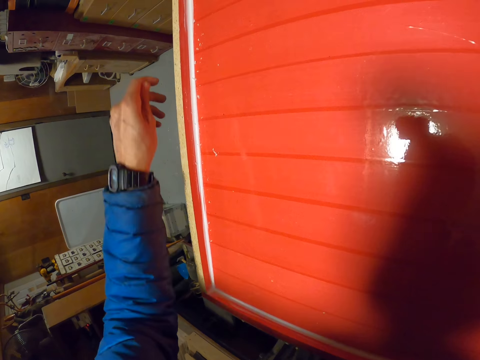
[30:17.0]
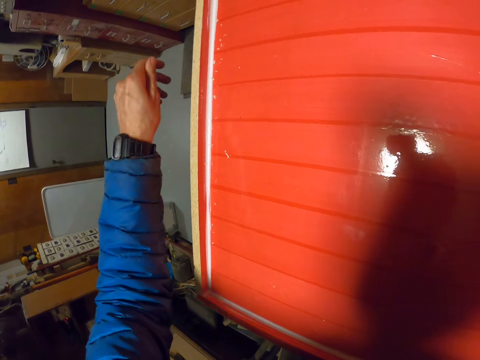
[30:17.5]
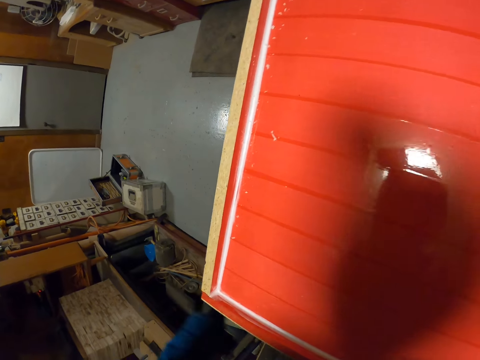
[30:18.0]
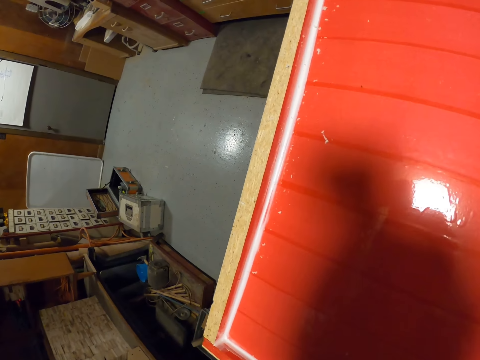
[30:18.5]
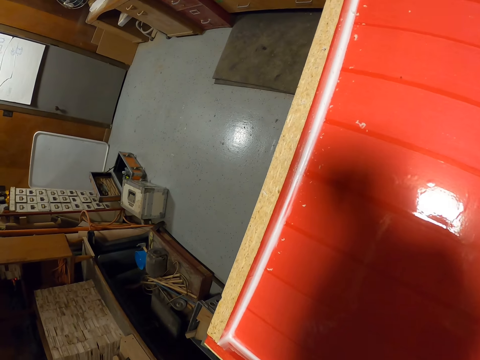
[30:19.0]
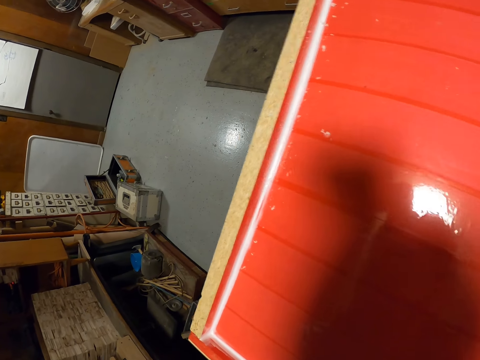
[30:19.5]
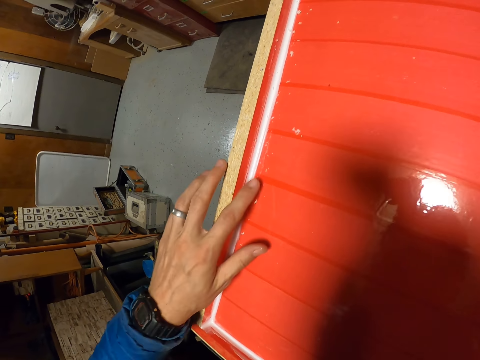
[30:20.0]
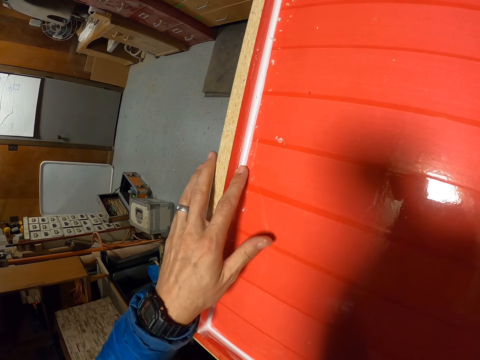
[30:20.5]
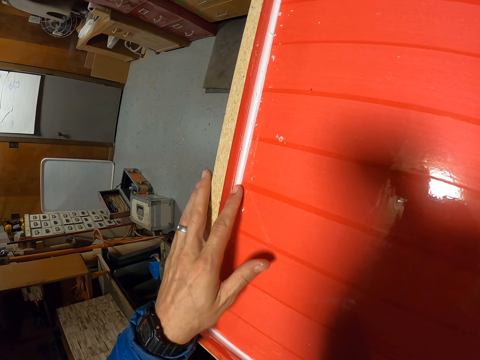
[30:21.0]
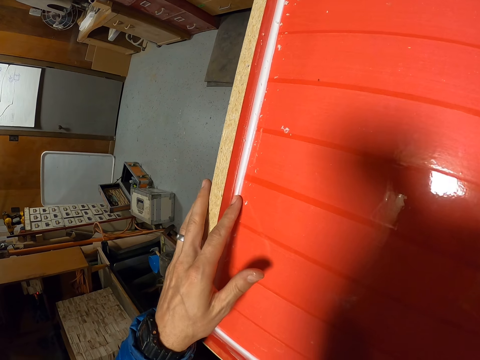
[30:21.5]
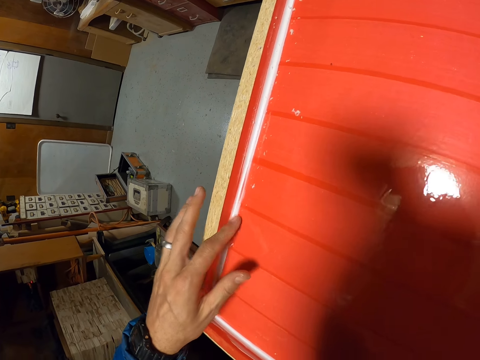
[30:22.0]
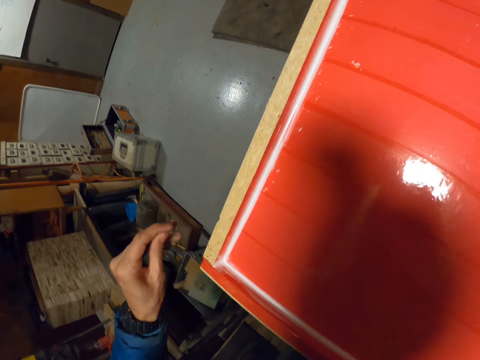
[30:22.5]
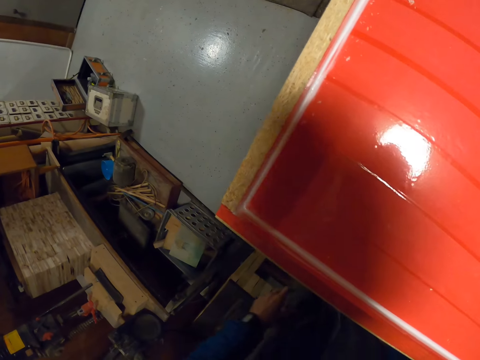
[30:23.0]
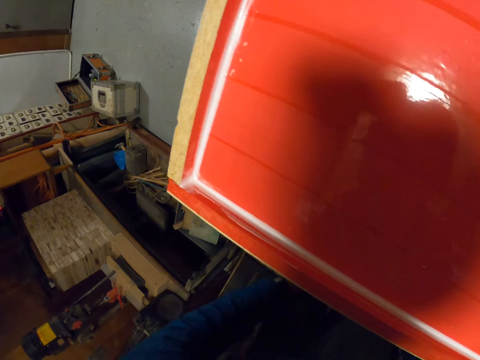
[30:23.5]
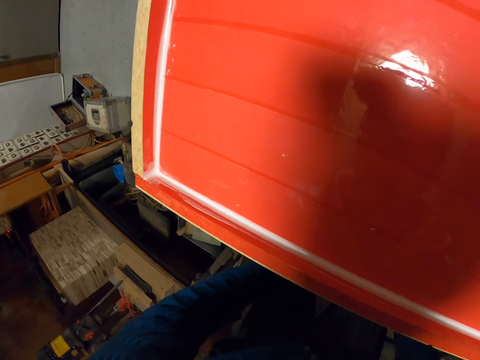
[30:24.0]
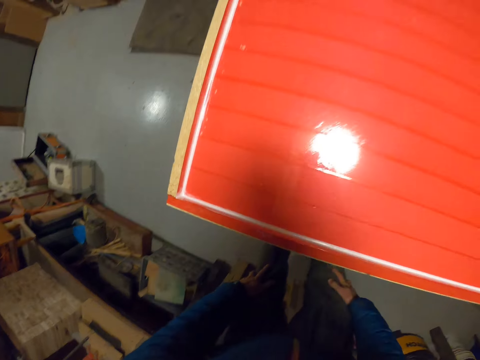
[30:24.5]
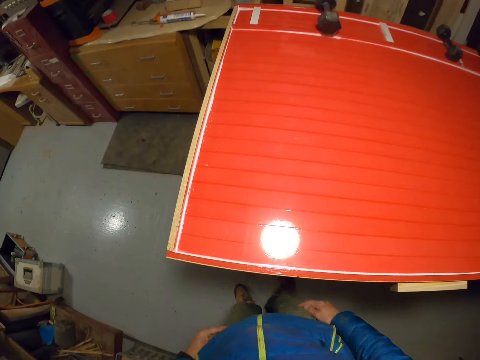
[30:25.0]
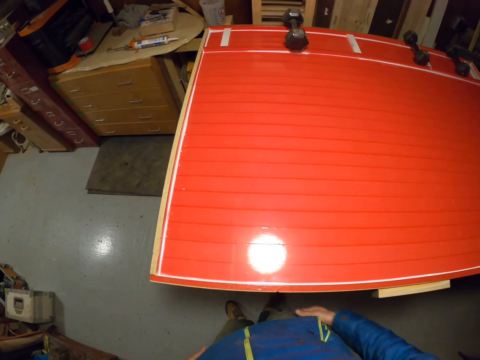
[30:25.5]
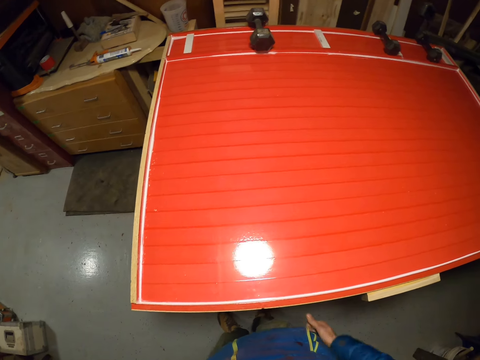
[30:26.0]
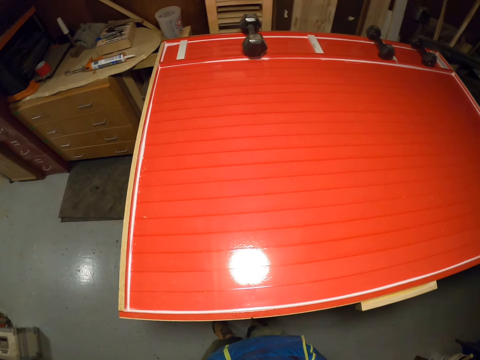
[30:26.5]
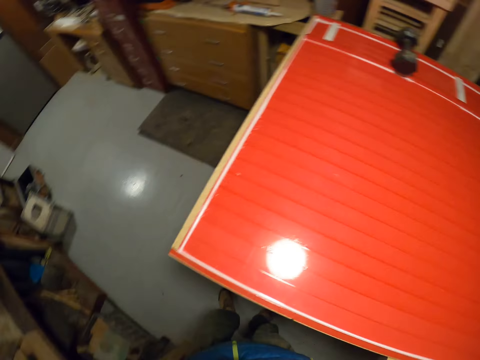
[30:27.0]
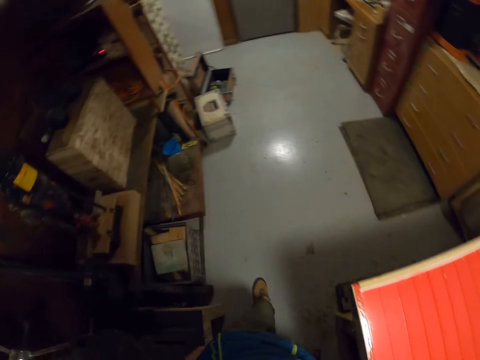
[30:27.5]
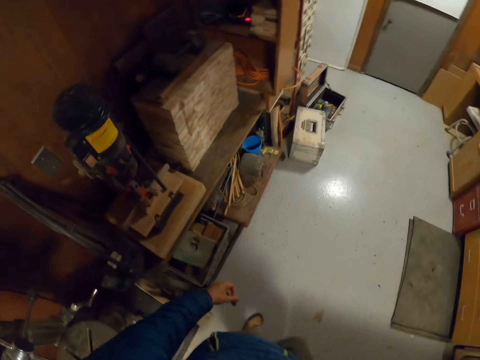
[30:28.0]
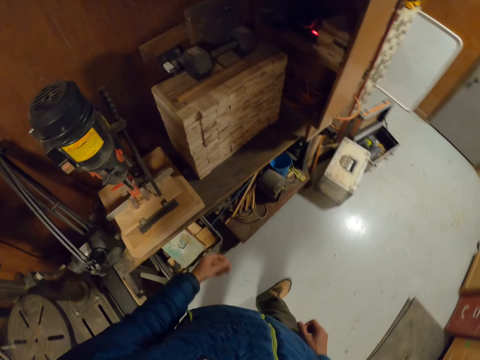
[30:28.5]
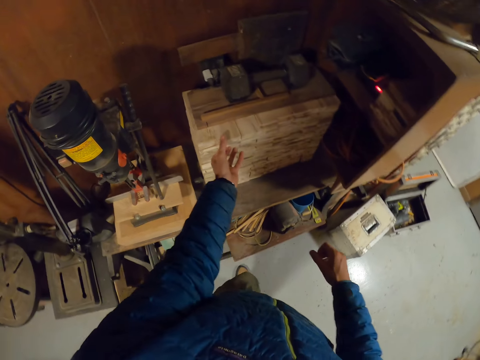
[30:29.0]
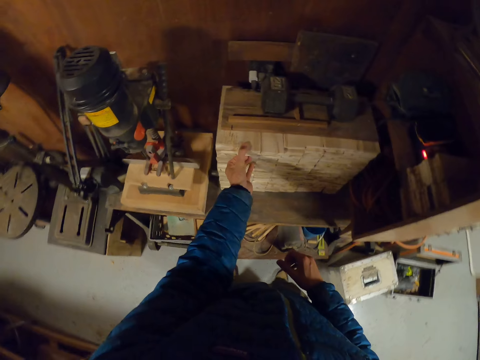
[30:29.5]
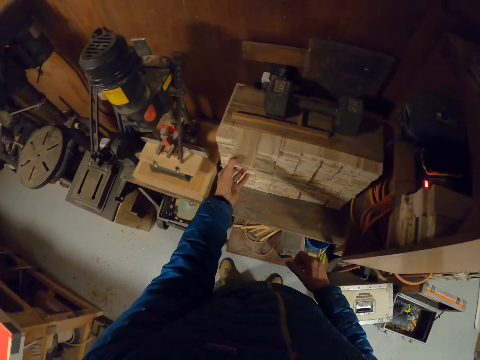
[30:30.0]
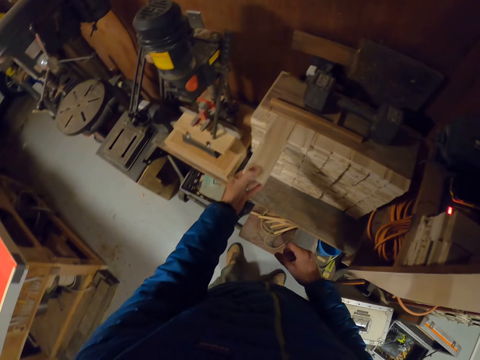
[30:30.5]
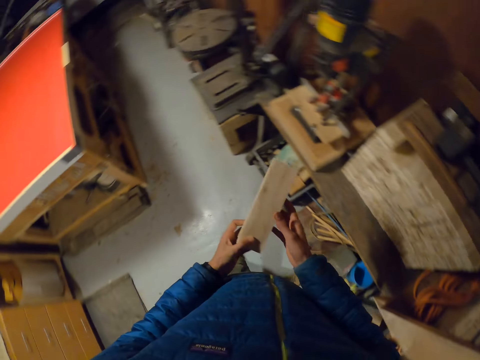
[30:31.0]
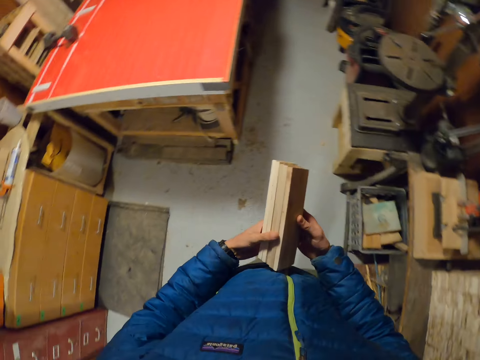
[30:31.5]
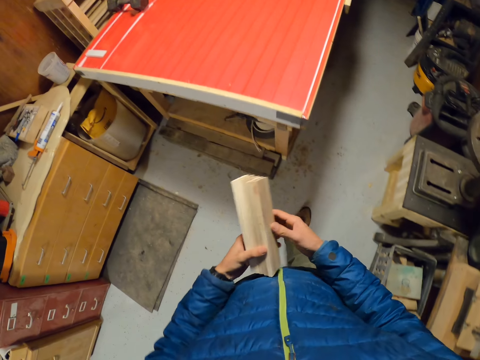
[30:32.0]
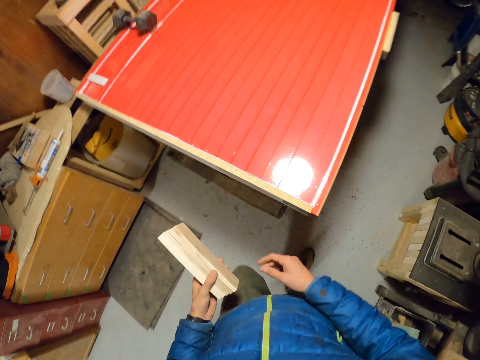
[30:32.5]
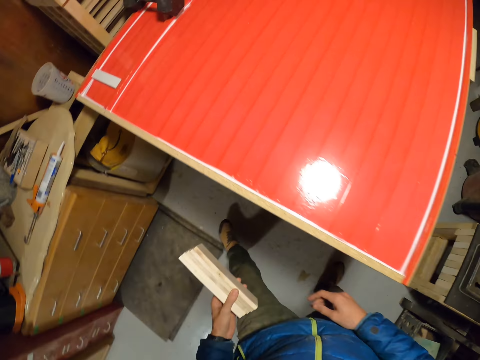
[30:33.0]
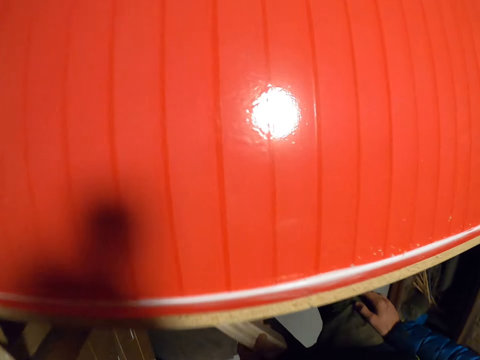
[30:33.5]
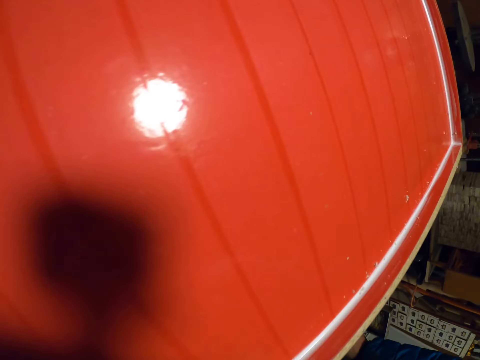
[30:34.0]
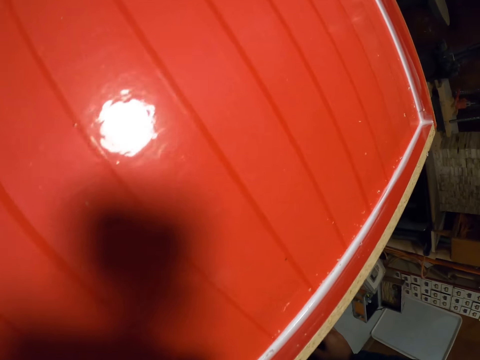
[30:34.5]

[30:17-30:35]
The camera wearer smoothens glue on the long piece of wood with the right hand. He adjusts his jacket with both hands. He moves his head. He walks to another shelf. He takes small pieces of wood from the shelf with the left hand. He walks to the side of the board.

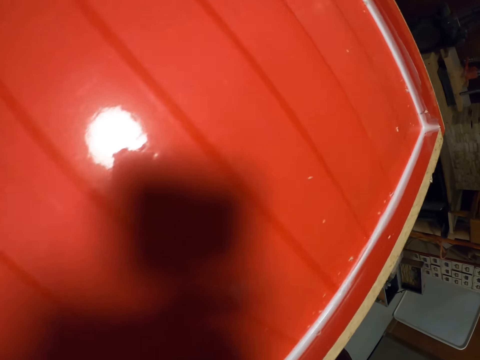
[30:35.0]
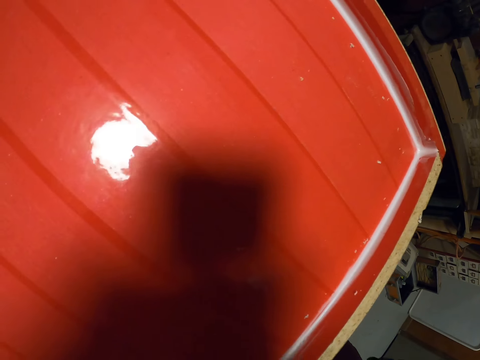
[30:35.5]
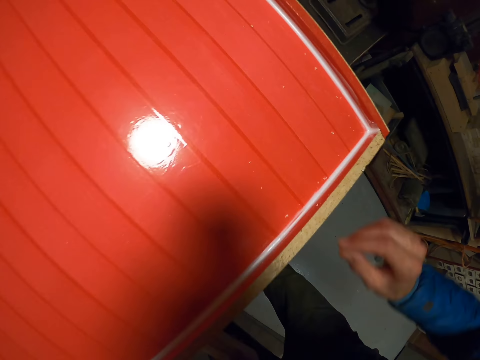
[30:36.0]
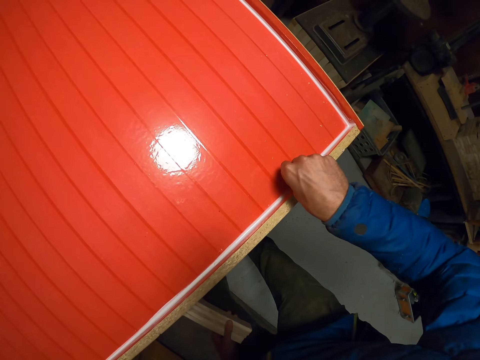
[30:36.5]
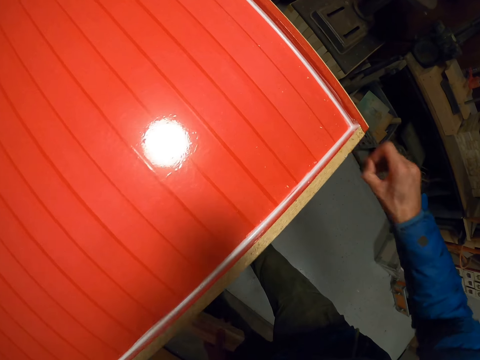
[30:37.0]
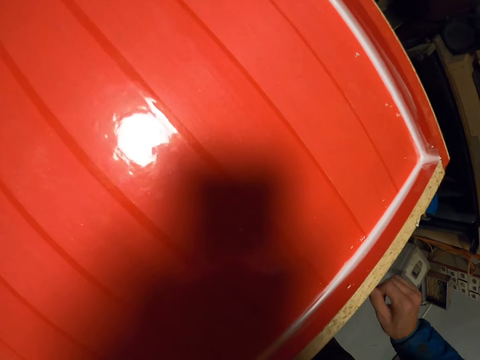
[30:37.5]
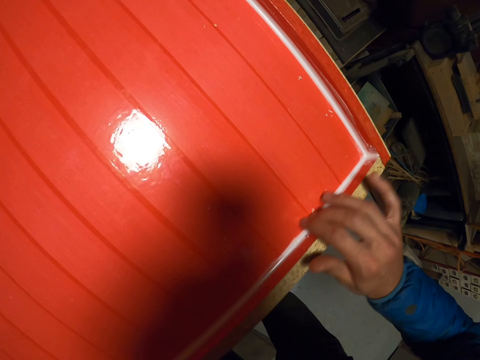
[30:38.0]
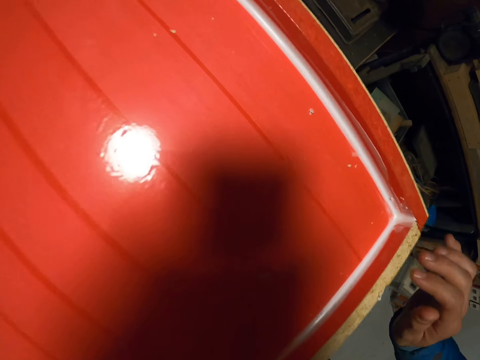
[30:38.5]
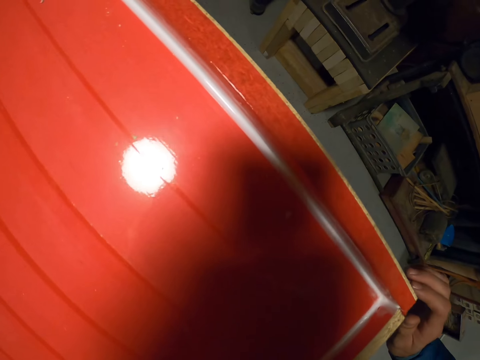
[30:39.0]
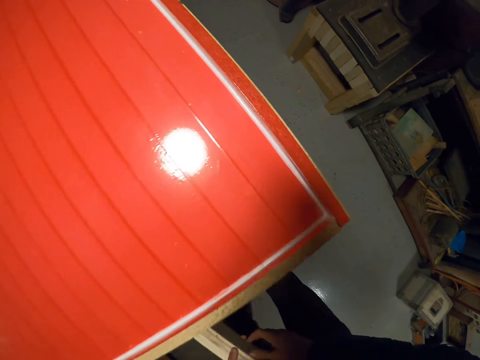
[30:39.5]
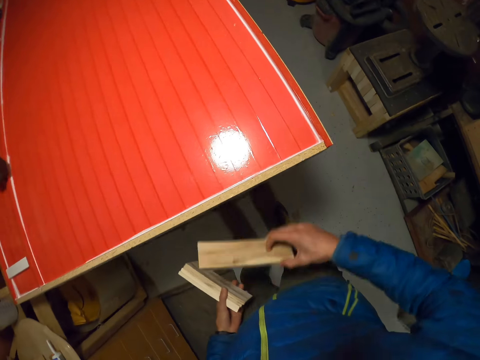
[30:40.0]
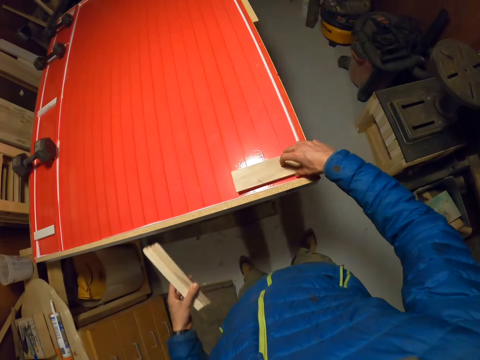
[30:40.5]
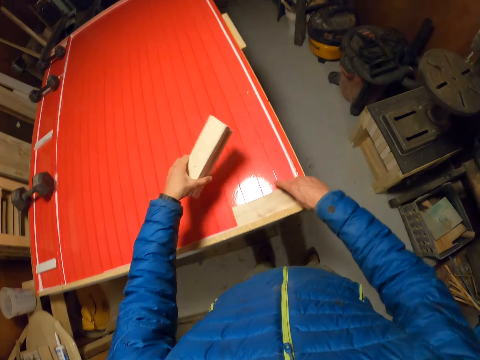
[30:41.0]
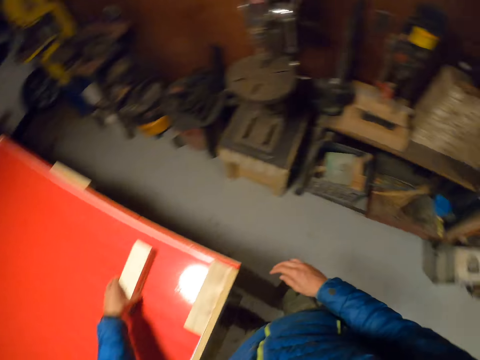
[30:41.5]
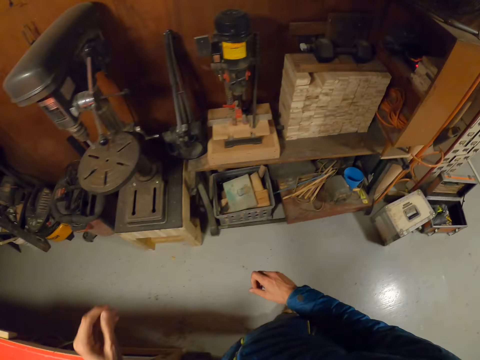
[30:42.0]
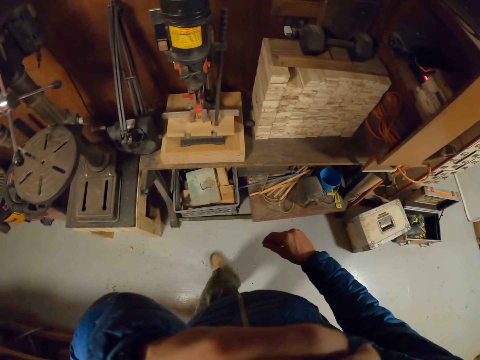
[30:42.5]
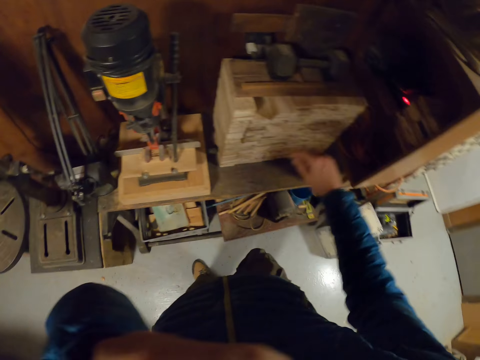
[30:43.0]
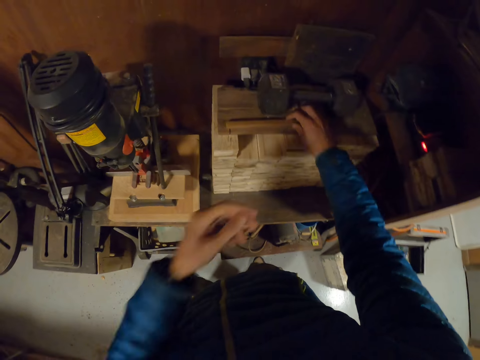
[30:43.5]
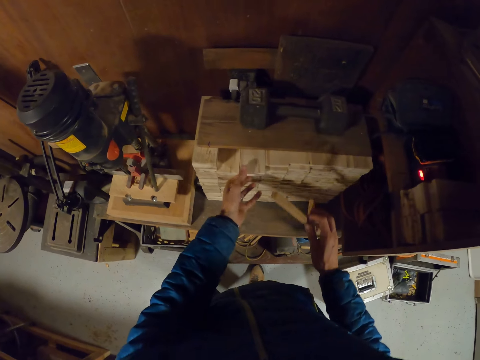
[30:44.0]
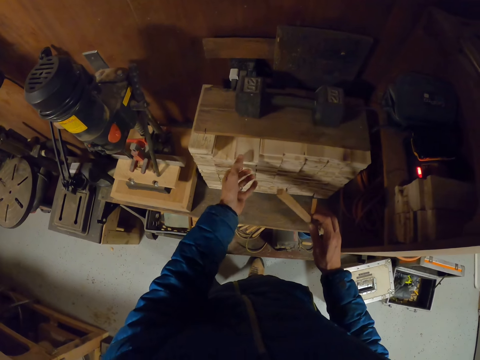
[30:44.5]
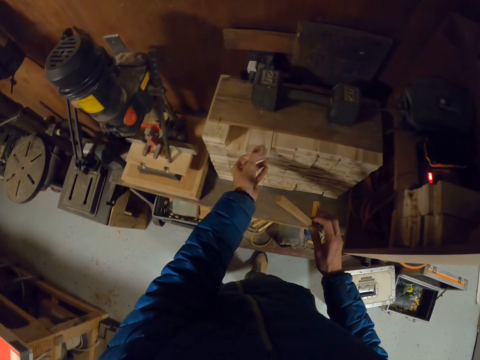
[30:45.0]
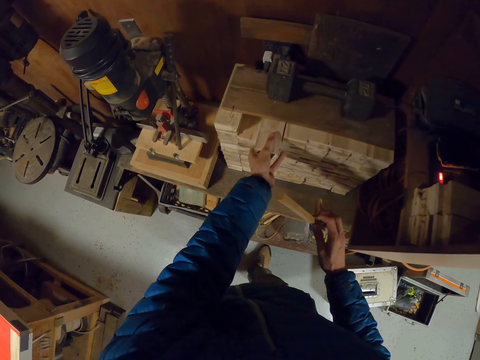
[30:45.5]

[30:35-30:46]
The camera wearer removes dirt from the board with the right hand. They clean the edge of the board with the right hand. They look at the table closely. They take a piece of wood from the left hand with the right hand and drop the small piece of wood on the board. They drop the pieces of wood on the board. They turn right and walk to the shelf. They pick up small pieces of wood. They pick up a ruler from the shelf top with the right hand.
